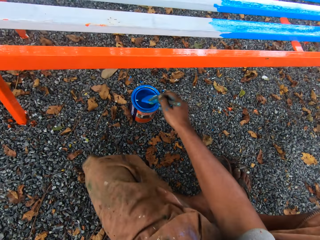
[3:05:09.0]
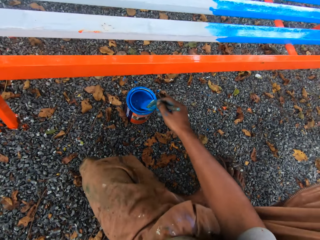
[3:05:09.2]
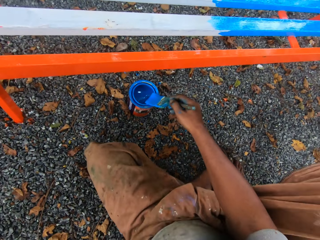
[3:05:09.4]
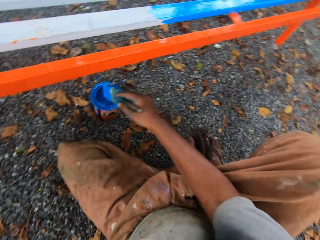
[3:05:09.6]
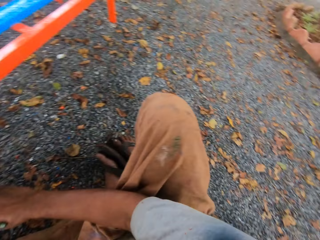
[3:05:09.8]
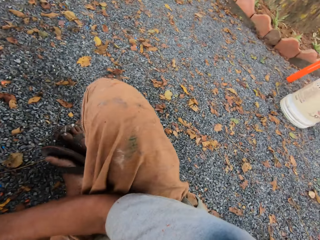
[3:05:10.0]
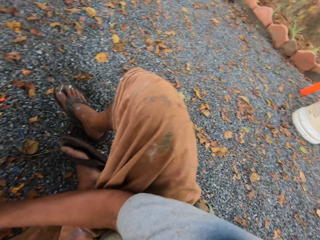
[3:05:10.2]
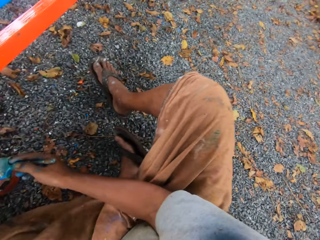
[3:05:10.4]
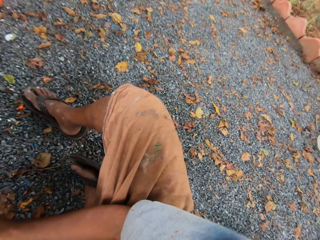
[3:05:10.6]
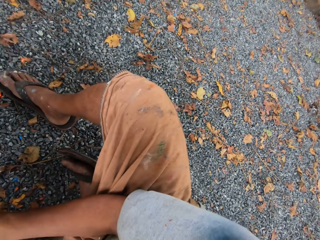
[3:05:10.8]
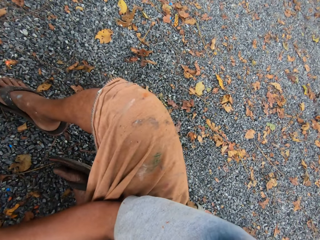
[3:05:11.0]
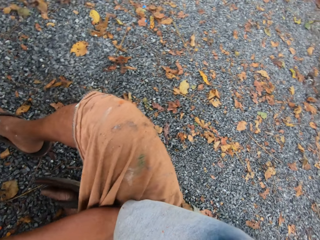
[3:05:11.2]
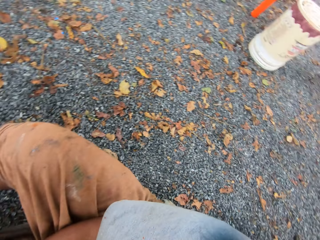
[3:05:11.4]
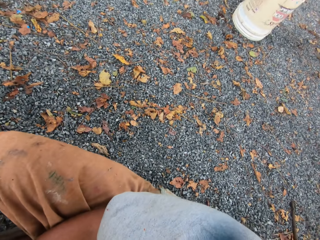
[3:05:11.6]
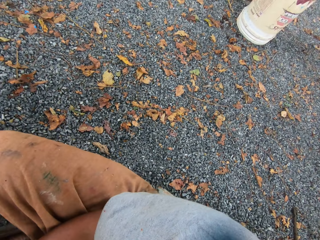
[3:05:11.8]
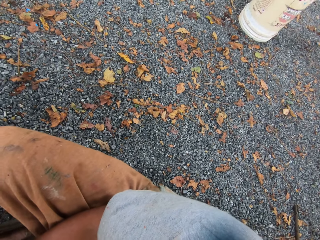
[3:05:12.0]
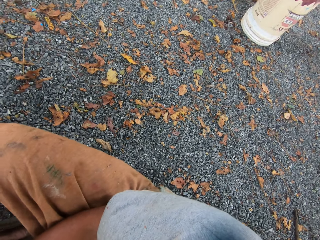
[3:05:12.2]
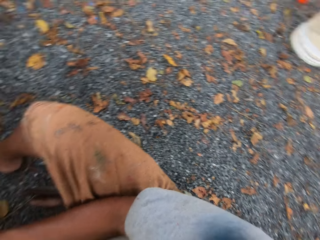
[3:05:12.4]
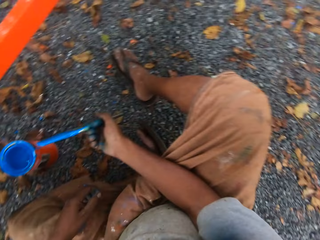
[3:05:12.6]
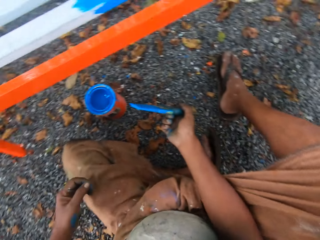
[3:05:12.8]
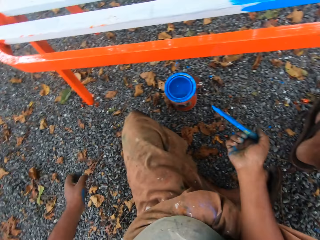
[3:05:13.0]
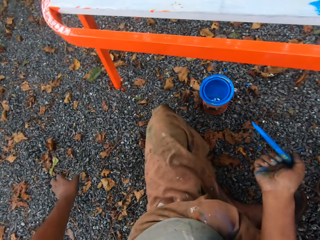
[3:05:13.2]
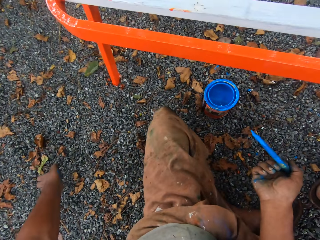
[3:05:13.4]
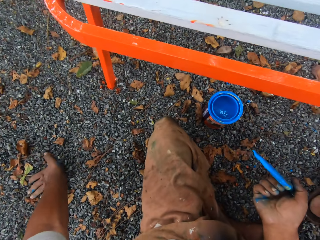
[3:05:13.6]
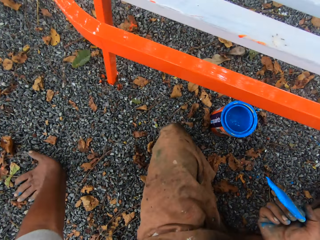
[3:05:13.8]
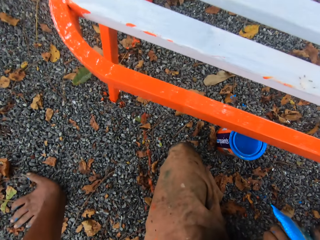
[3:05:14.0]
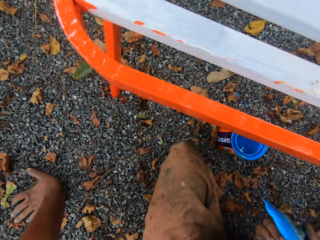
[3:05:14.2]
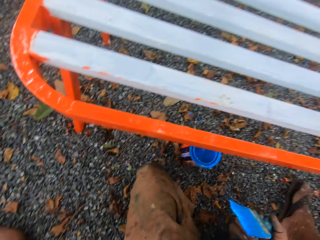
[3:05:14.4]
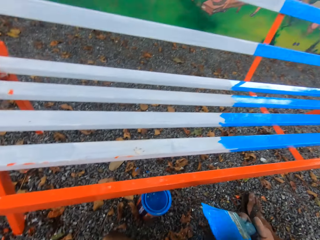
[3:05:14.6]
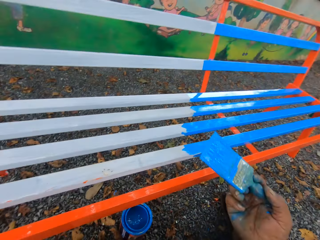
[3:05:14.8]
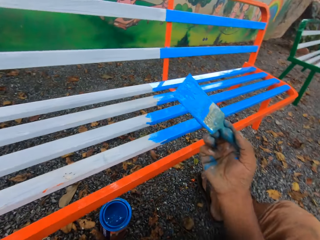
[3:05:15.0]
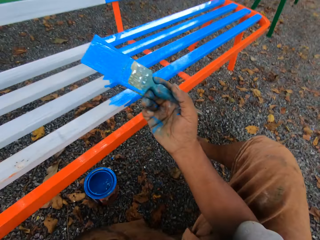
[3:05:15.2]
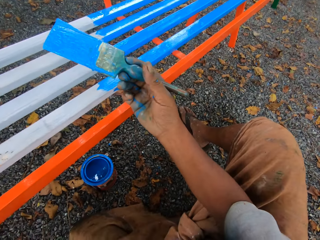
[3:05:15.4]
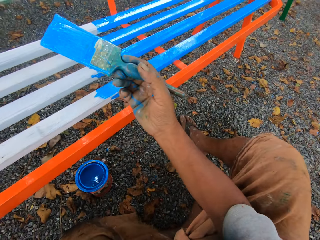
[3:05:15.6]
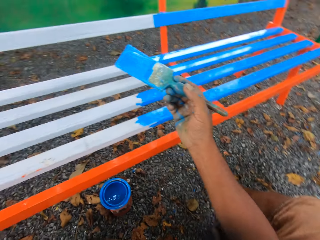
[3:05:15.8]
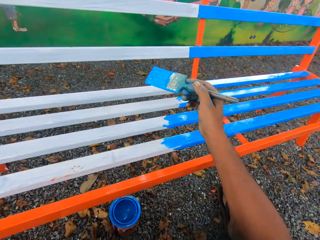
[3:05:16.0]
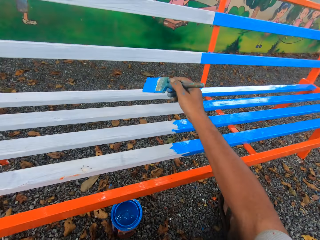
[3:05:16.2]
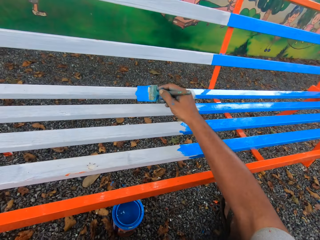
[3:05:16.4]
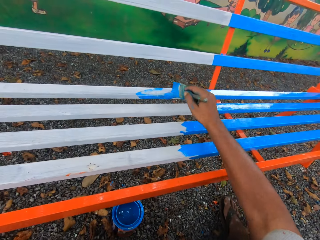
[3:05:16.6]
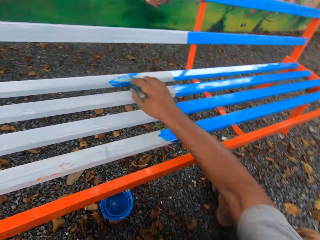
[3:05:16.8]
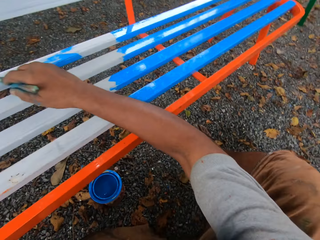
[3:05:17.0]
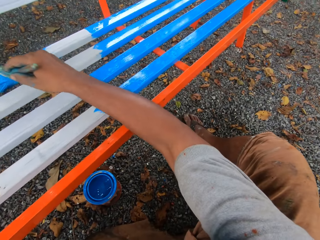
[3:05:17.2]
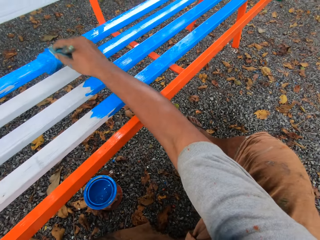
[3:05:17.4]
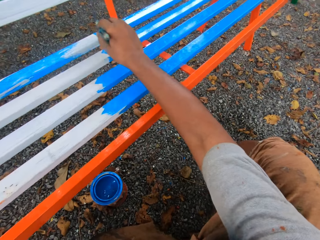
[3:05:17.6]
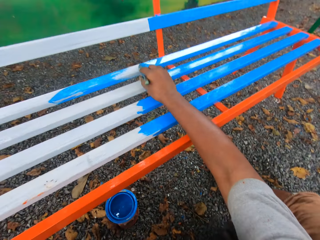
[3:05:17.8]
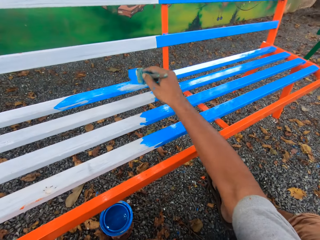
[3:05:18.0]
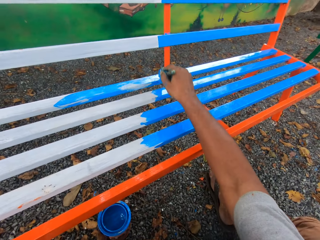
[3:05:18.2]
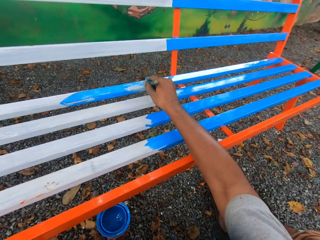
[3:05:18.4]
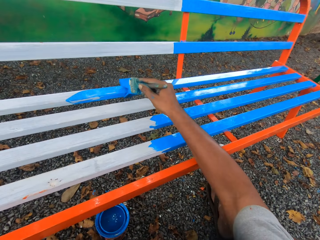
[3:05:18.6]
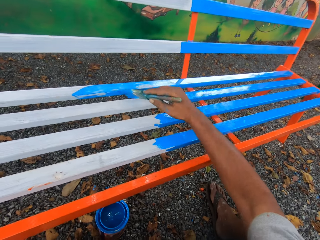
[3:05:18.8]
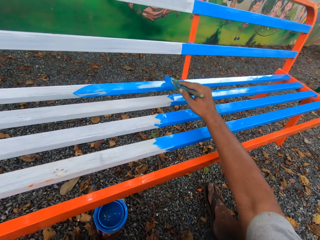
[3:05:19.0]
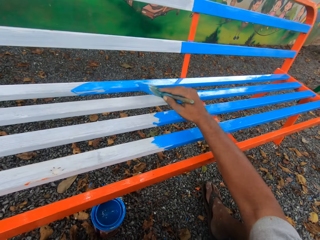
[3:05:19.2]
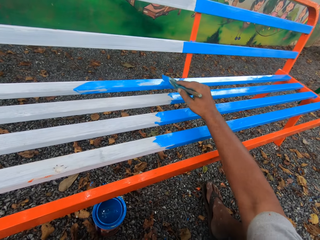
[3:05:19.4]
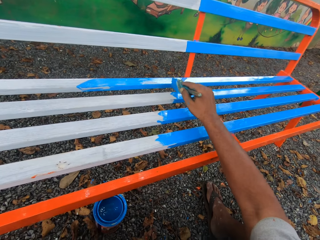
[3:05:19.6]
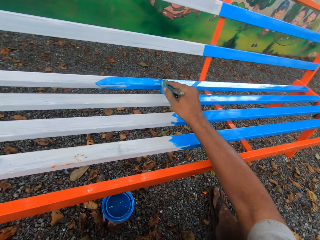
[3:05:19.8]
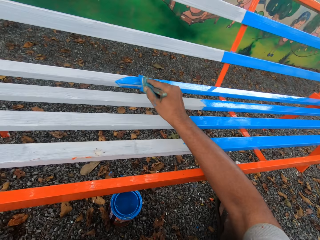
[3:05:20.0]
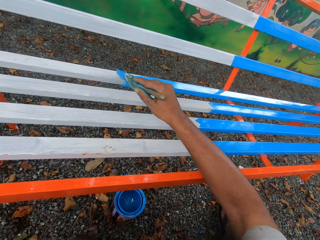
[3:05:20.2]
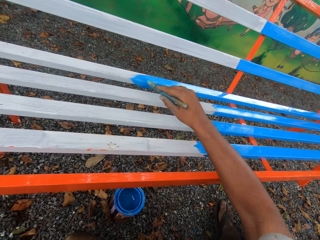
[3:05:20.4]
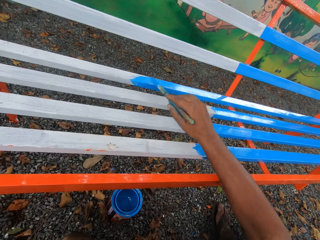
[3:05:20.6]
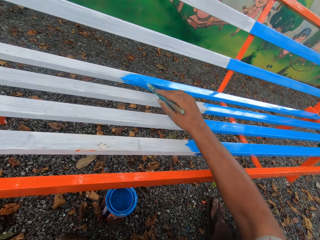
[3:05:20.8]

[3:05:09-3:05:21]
The camera wearer dips the paint brush in the paint container or paint can. They clean the paint brush with the mouth of the paint container. They look around the compound. They remove the paint brush from the paint can. They touch the ground with the left hand. They paint the metal bench.

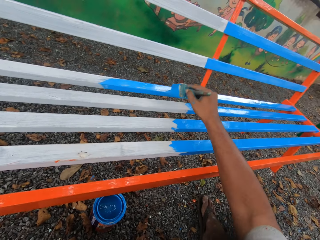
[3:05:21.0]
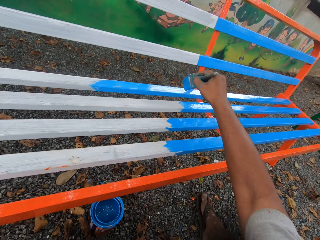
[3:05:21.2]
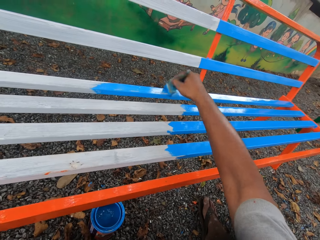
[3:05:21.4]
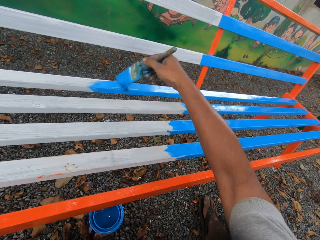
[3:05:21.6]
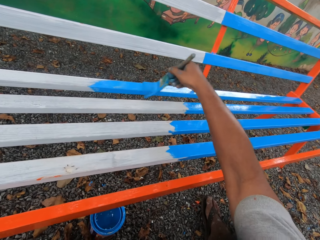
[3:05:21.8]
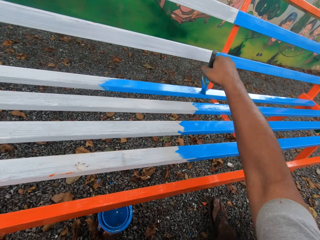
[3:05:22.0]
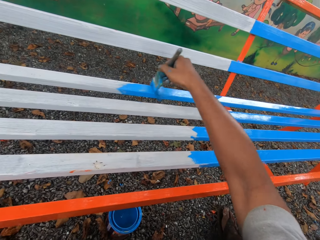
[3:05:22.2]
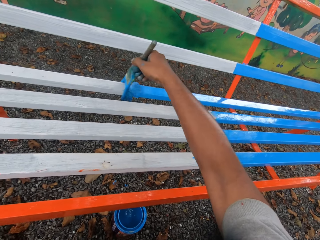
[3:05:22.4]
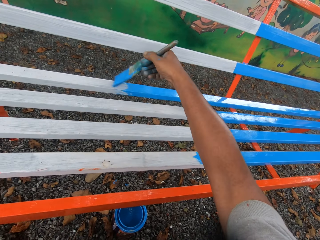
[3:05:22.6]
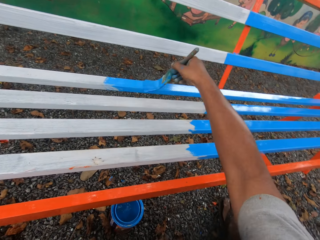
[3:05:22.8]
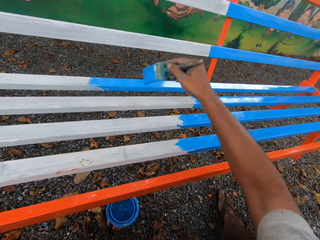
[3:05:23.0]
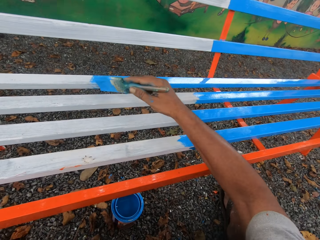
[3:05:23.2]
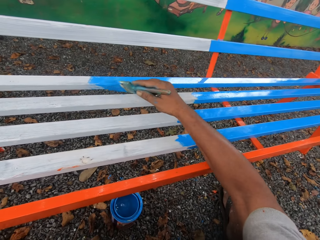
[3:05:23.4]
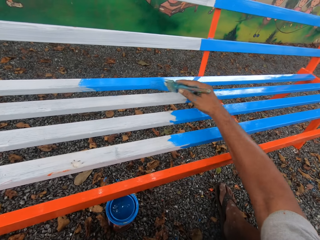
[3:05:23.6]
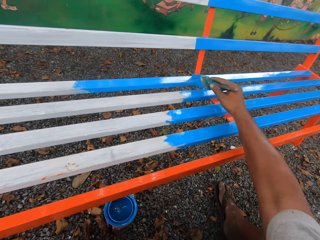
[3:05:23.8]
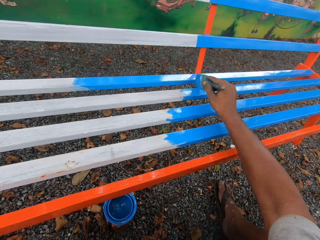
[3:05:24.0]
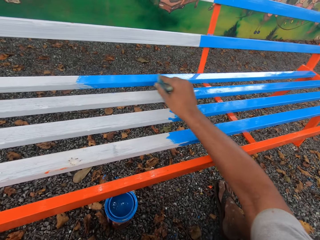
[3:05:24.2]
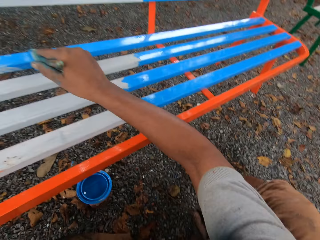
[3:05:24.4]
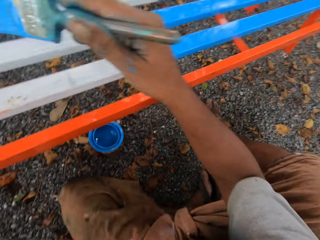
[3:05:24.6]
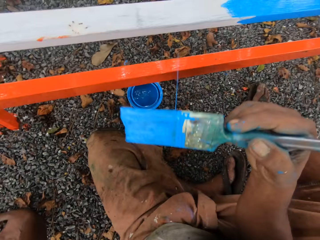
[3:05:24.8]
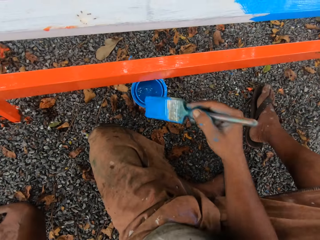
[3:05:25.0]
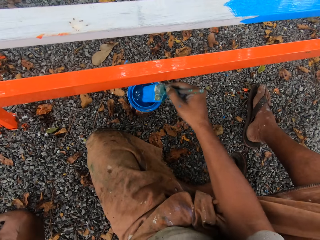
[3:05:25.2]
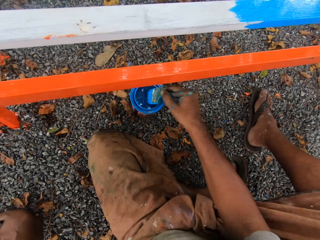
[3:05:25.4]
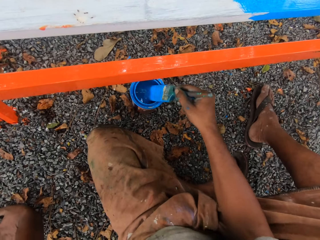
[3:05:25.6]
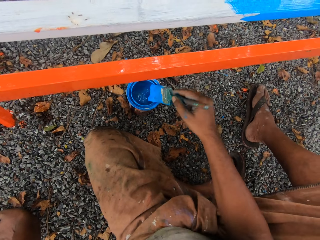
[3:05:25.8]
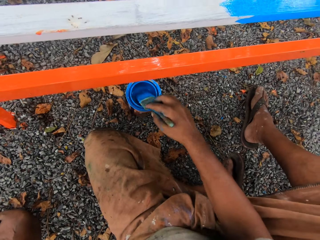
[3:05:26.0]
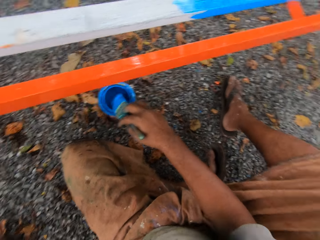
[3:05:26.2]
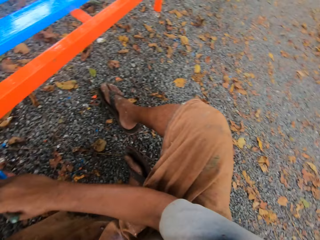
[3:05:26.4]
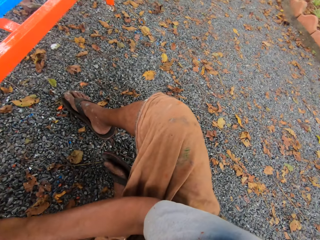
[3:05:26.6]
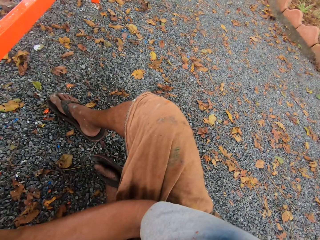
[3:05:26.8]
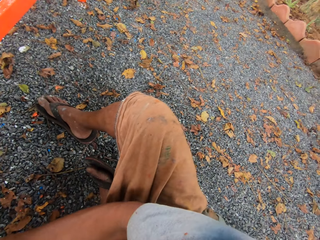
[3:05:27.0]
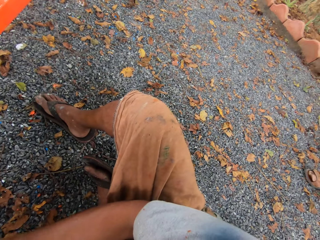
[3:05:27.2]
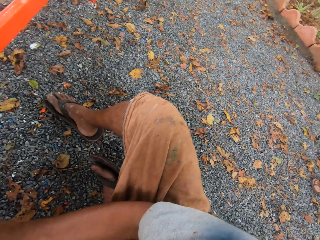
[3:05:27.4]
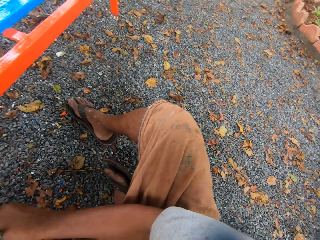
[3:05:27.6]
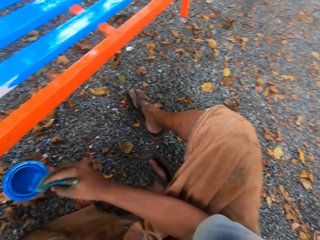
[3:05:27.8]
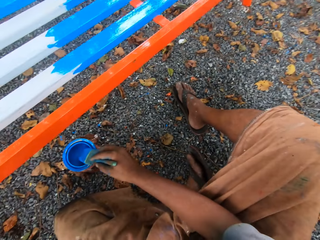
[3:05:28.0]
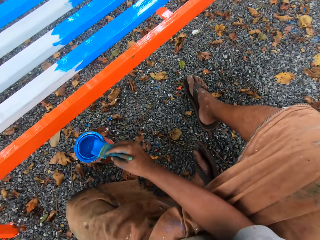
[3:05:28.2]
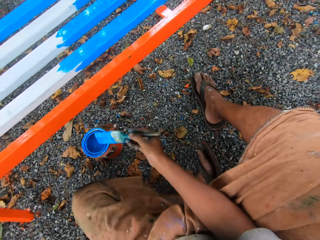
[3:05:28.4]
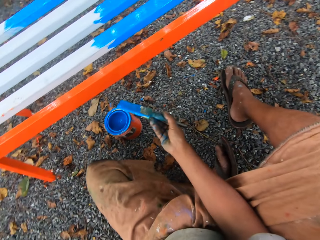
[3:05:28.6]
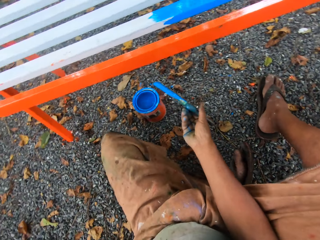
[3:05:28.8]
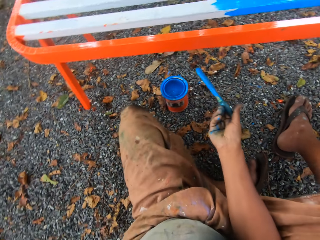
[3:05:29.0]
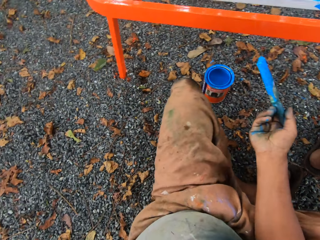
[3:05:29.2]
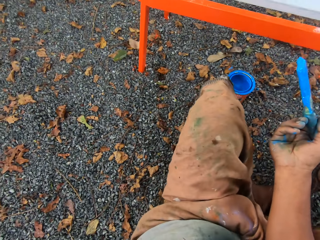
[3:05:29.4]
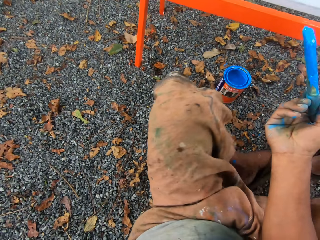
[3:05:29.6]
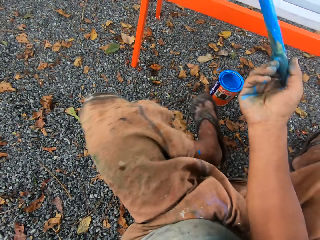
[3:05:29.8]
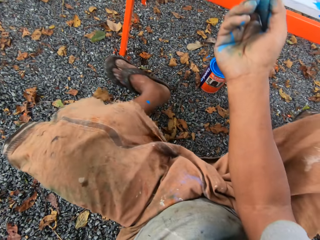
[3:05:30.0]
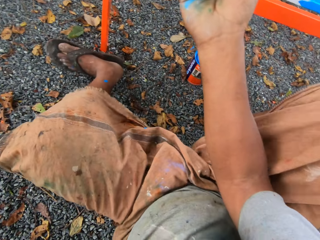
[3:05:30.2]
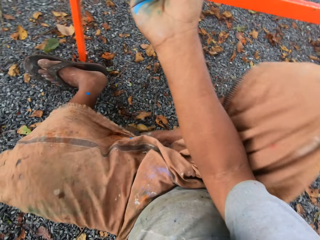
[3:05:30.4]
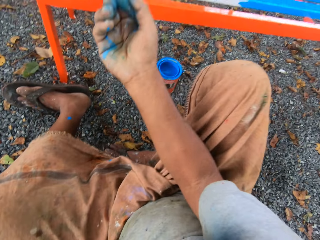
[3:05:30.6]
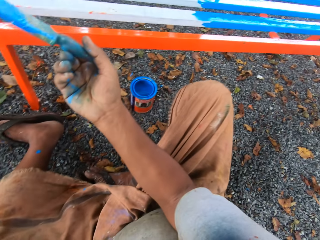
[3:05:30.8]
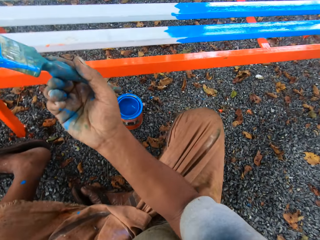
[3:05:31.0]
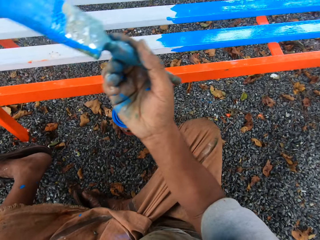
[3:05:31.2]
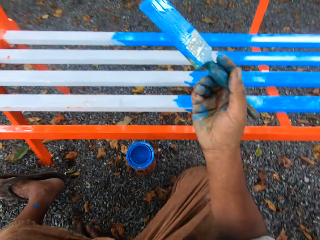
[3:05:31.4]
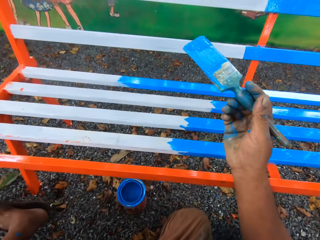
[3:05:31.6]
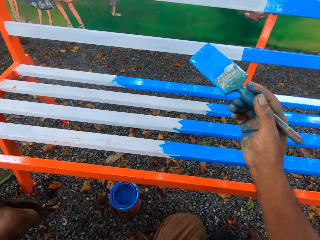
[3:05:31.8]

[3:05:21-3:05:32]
The camera wearer removes a paint brush from a bench. He dips the paint brush in the paint container or paint can. He cleans the paint brush with the mouth of the paint container. He looks around the compound. A man walks behind the camera wearer. The camera wearer removes the paint brush from the paint can. He adjusts his position along the metal bench.
